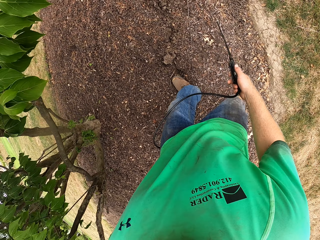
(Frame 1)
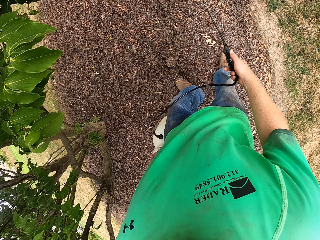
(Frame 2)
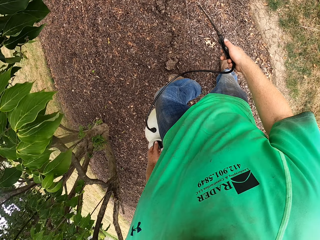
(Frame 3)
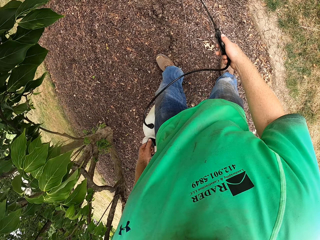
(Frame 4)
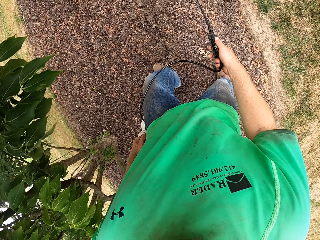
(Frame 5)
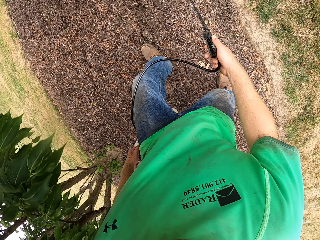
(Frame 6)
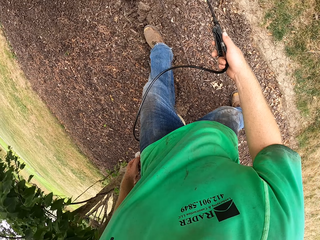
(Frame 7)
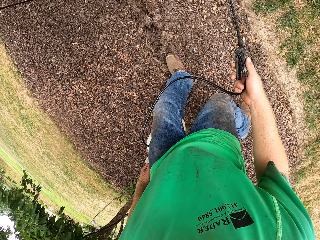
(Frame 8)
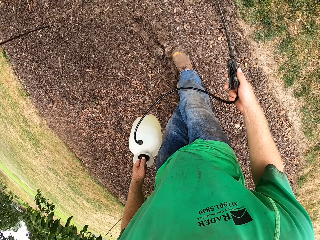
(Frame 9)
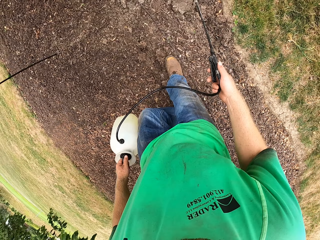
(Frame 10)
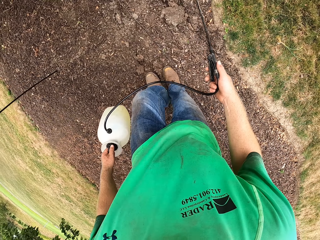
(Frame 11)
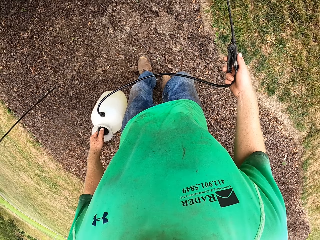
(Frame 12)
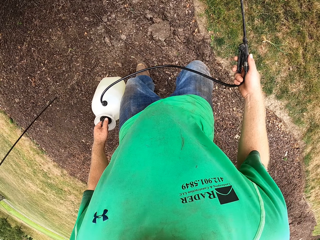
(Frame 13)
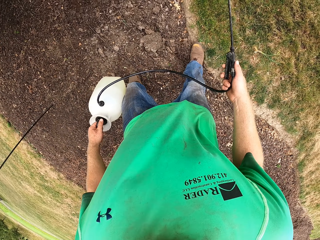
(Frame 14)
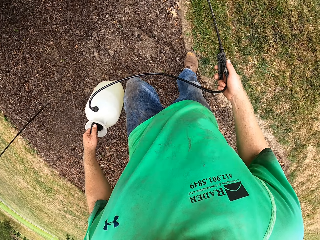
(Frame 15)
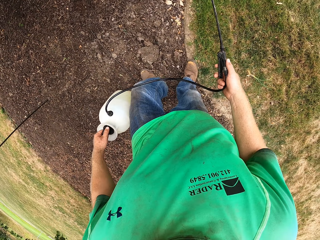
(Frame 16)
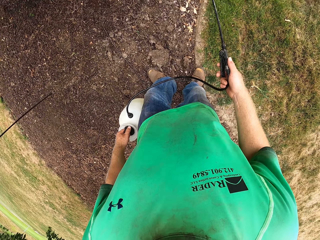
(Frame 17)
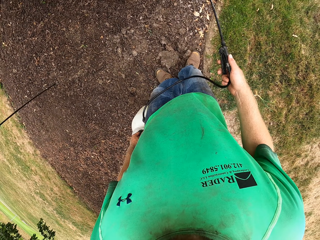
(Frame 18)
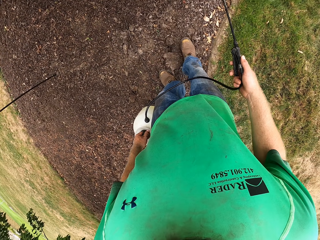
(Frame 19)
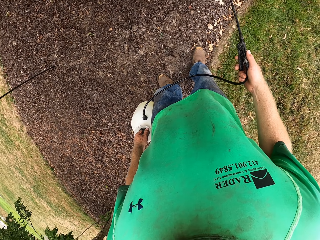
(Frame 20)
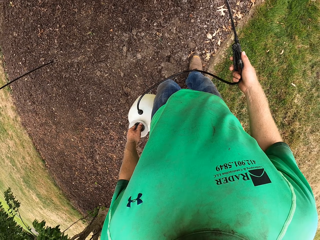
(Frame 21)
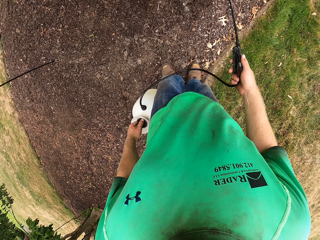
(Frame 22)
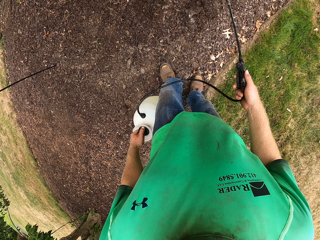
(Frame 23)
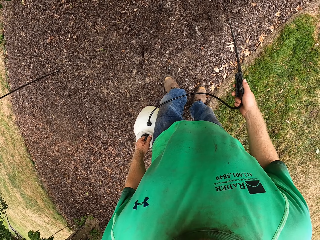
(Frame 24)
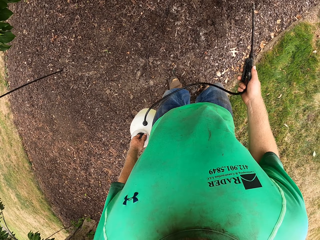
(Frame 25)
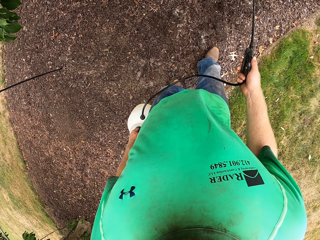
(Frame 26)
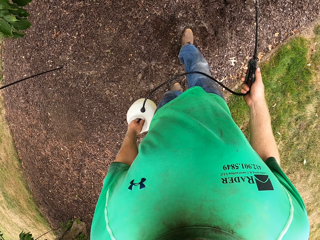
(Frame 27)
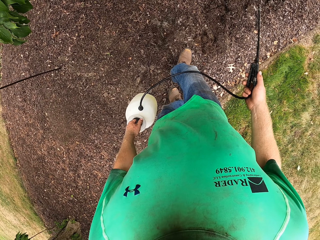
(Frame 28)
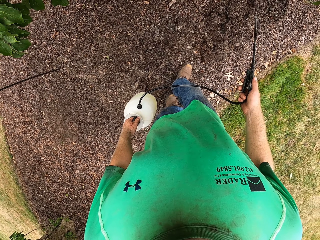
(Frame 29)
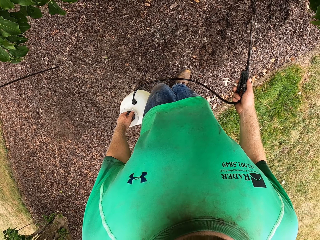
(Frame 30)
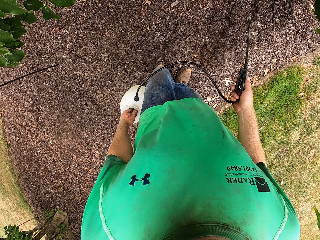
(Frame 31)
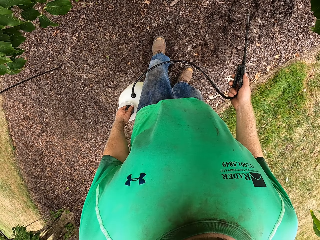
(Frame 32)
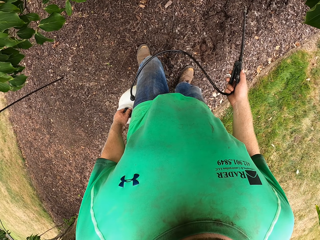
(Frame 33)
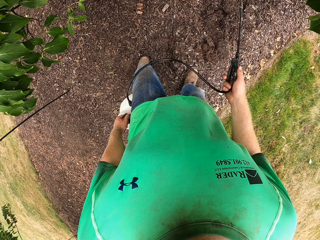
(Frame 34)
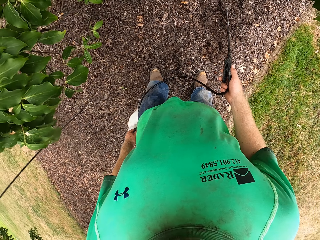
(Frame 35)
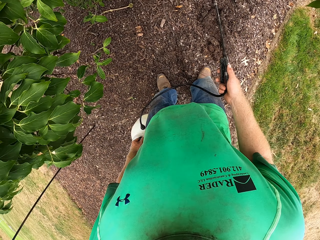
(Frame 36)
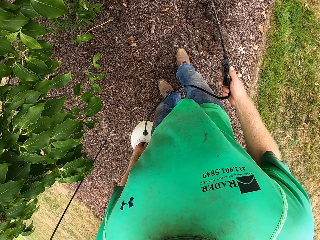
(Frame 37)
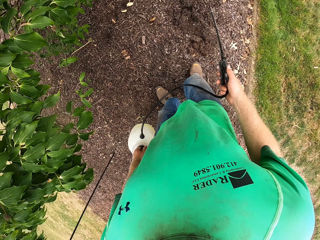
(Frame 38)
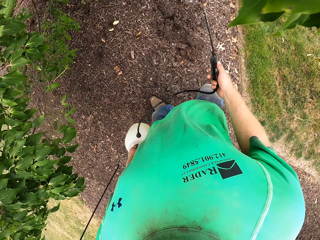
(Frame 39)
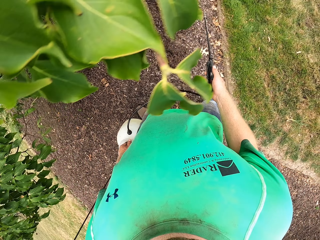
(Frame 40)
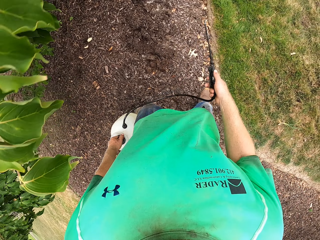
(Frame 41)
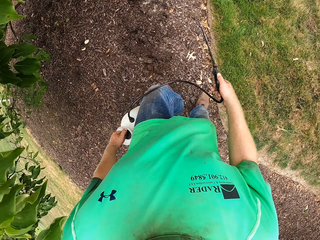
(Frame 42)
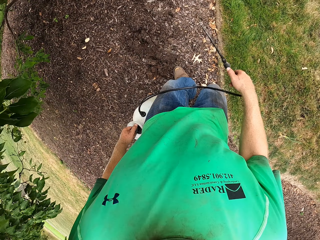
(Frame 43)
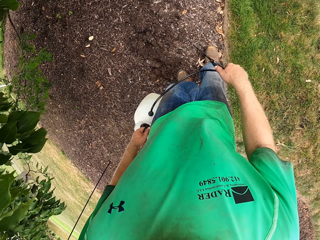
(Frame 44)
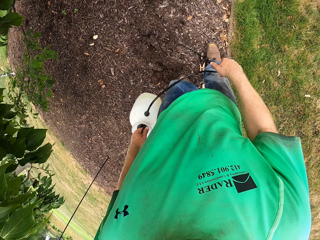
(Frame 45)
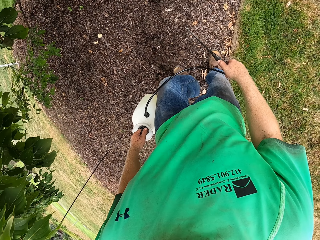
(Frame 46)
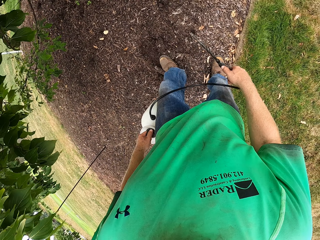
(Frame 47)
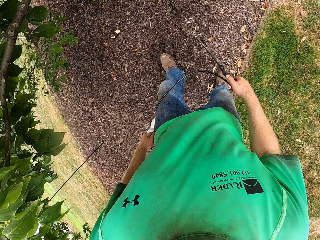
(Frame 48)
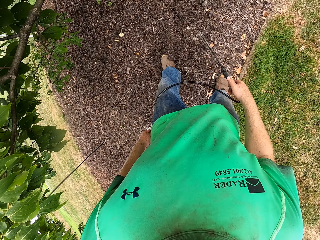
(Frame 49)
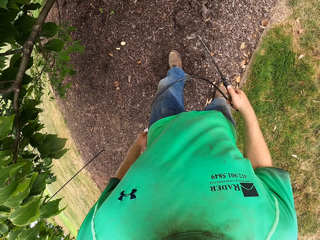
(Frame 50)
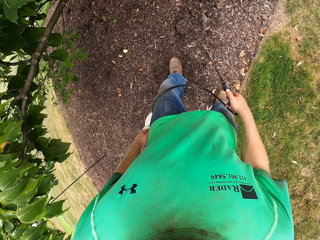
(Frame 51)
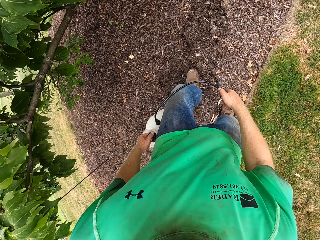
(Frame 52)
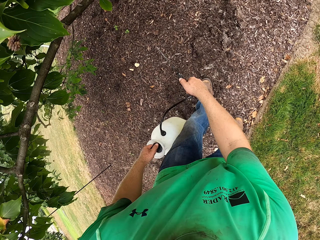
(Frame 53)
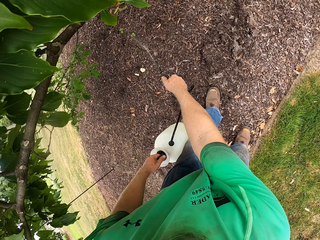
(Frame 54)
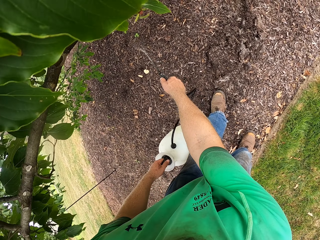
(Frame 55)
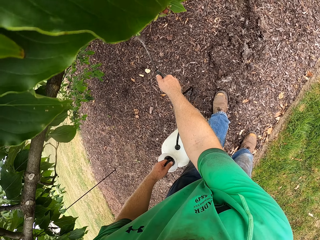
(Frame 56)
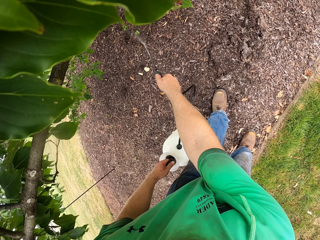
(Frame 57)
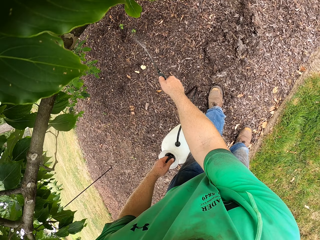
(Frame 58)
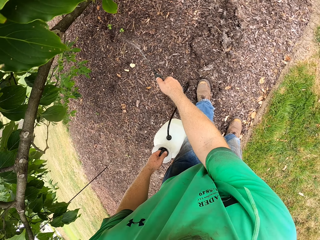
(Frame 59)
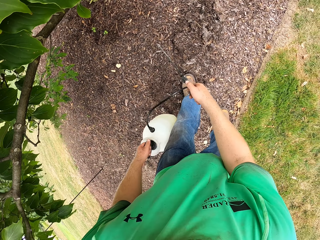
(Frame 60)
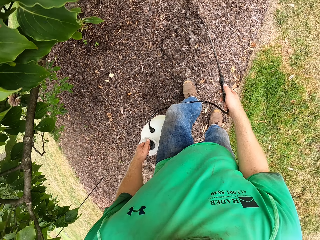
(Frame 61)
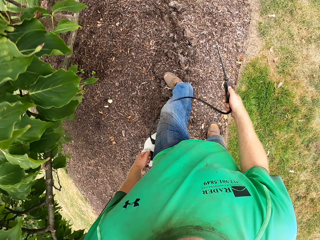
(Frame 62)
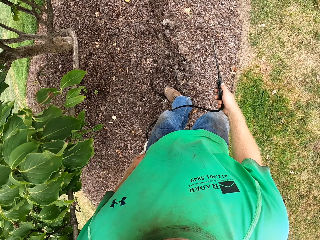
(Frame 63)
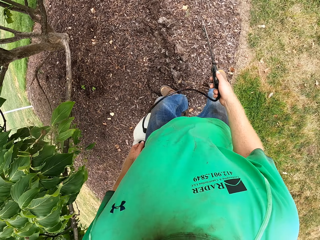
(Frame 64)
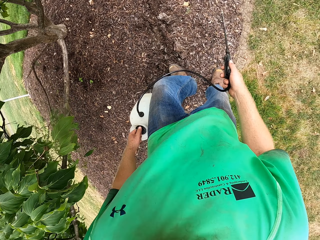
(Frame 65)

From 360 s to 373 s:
The camera wearer turns the soil. They walk around. They spray the plants.

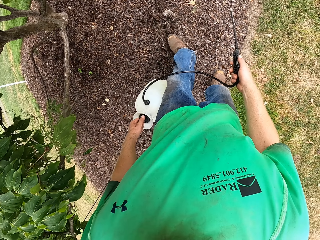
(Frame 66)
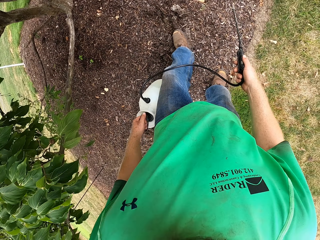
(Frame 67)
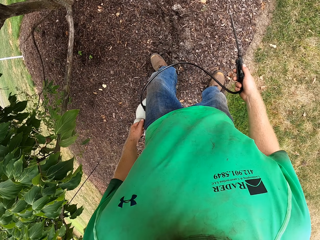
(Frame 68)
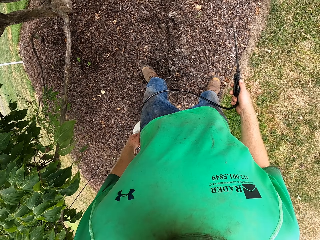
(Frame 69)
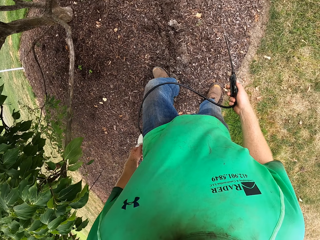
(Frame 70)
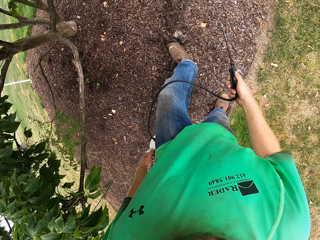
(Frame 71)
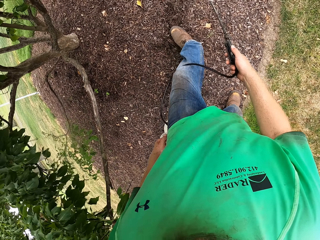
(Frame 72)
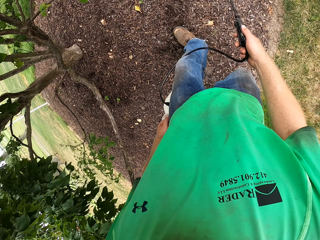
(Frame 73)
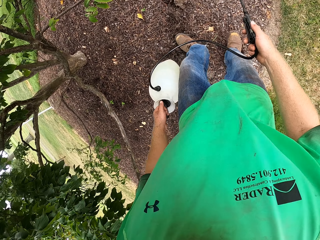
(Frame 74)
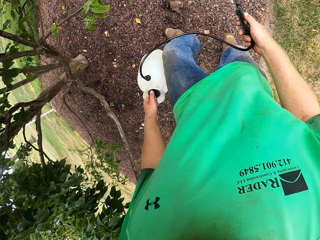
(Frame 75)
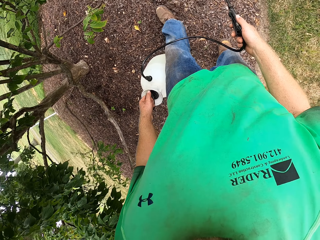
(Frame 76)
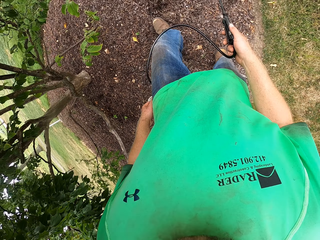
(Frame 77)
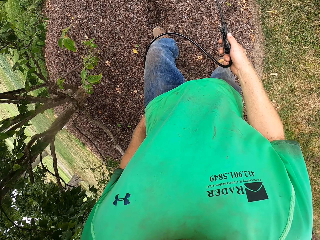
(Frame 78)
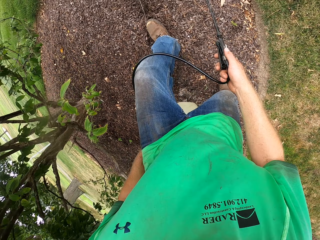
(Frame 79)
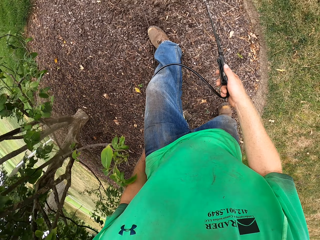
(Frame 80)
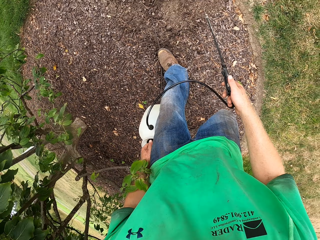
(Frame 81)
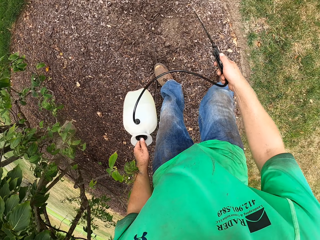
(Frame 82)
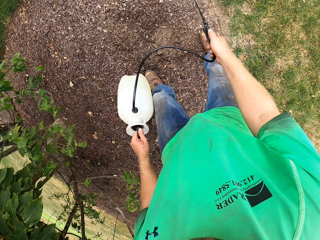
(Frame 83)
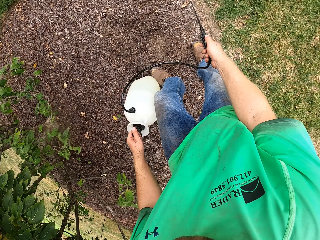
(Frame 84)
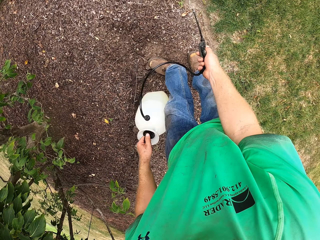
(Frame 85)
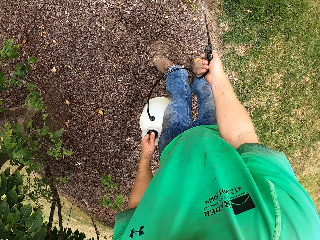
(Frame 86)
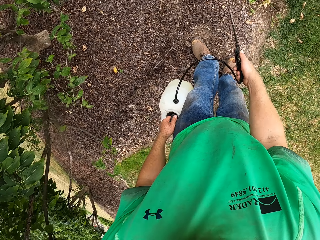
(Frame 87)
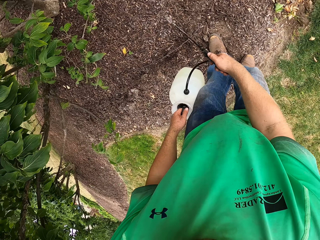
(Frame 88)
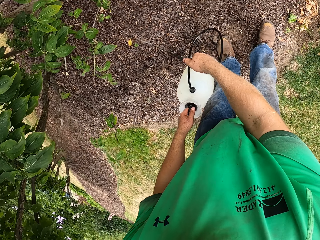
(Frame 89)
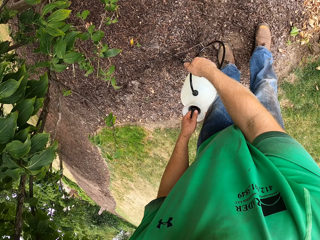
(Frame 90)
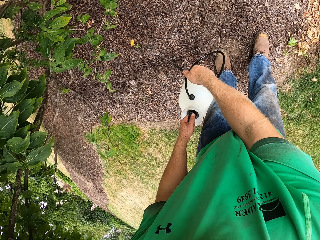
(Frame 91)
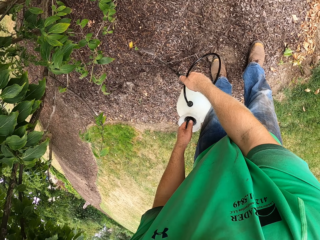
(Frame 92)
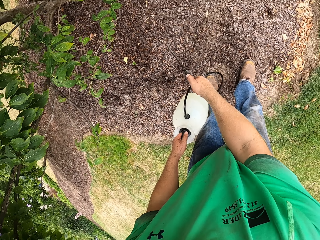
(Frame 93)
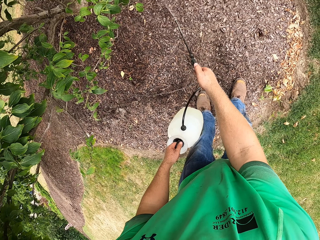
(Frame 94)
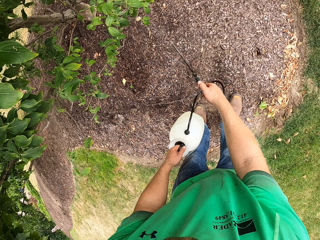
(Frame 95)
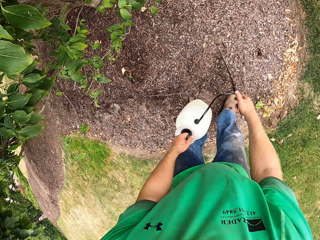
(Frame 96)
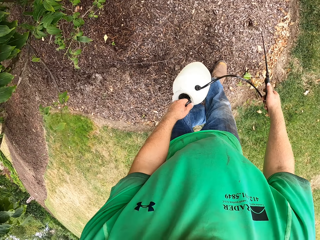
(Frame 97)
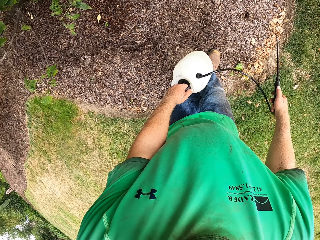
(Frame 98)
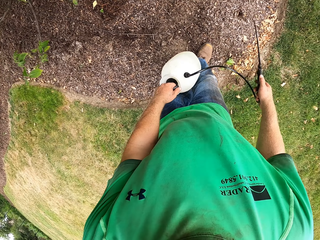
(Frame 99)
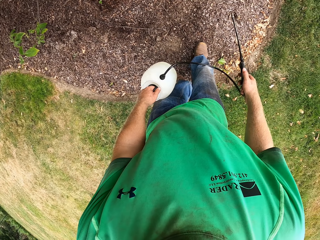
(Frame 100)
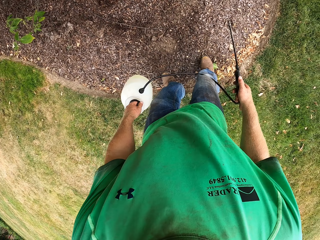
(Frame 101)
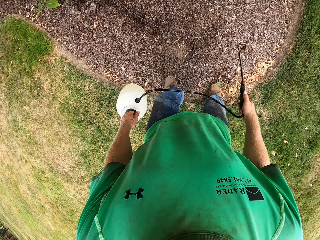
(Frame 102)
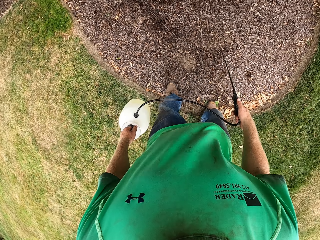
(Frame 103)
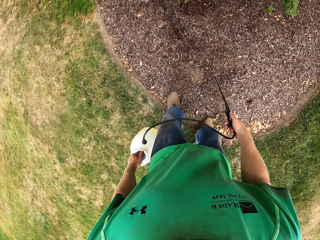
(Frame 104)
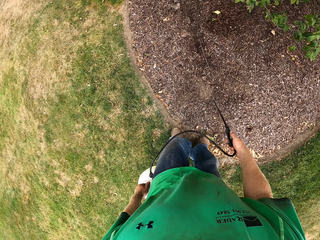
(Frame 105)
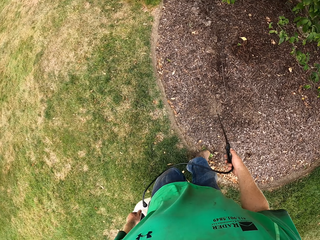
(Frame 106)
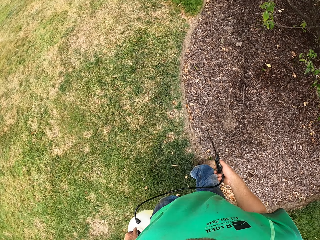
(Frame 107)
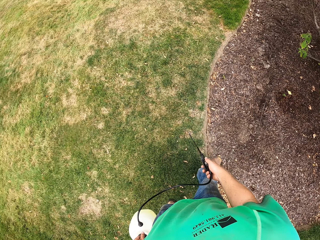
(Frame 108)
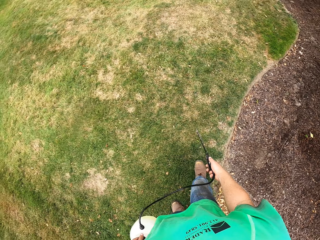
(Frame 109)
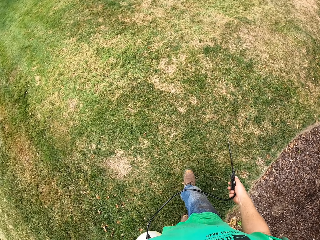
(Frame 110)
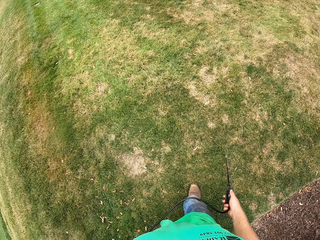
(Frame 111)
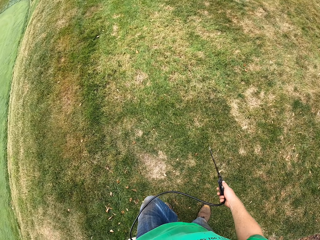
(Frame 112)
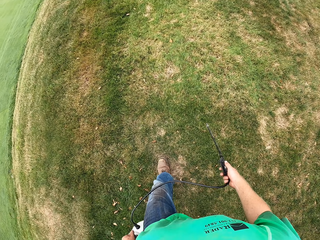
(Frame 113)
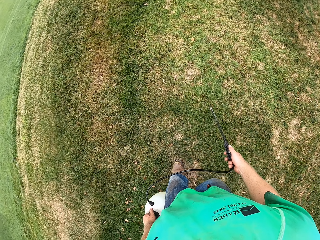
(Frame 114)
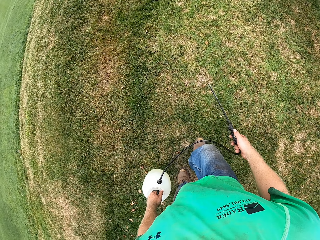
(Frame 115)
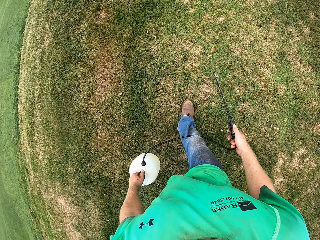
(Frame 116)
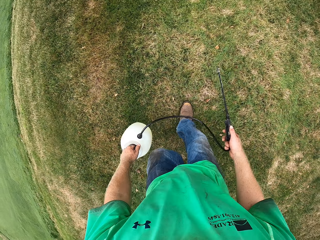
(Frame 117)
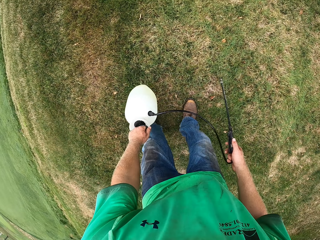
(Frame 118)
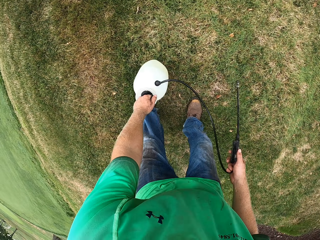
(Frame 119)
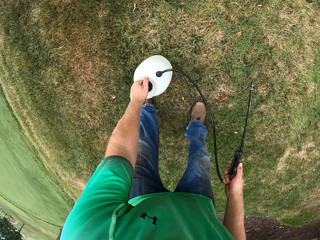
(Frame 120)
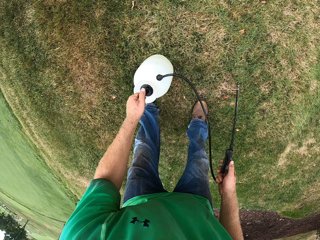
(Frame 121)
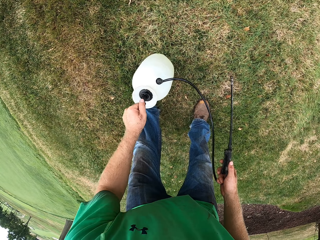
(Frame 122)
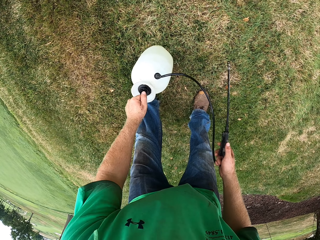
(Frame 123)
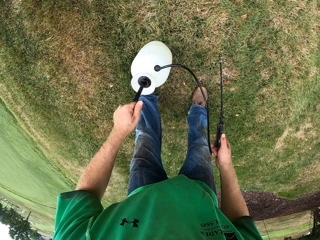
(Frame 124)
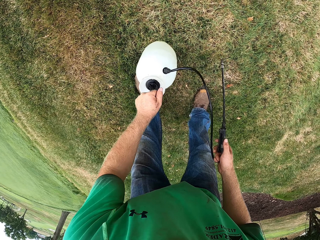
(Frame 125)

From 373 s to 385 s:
The camera wearer walks around. He sprays the plants. He sprays the grass with the hose in his right hand and the pressure sprayer in his left hand. He walks around. He places the pressure sprayer in his left hand on the grass. He pumps the pressure sprayer on the grass with his left hand.
